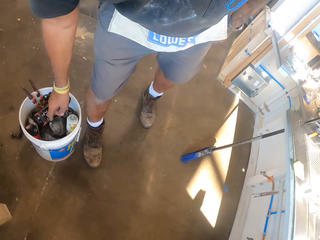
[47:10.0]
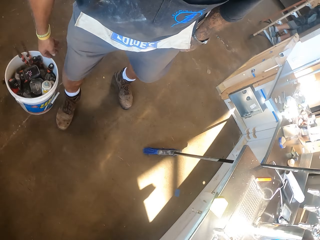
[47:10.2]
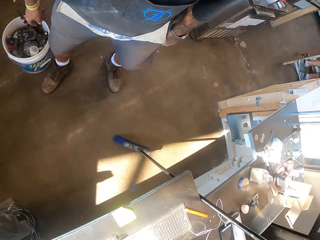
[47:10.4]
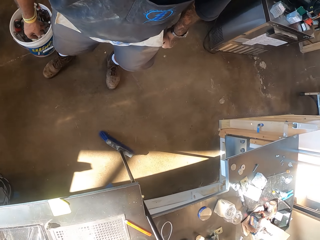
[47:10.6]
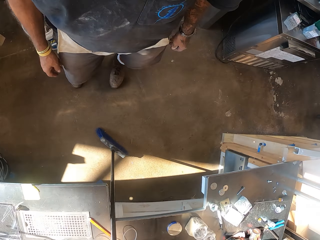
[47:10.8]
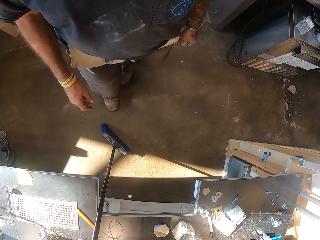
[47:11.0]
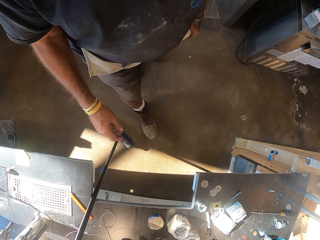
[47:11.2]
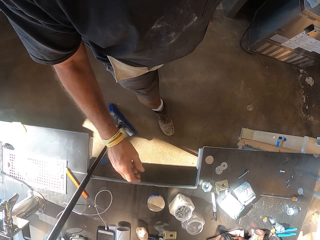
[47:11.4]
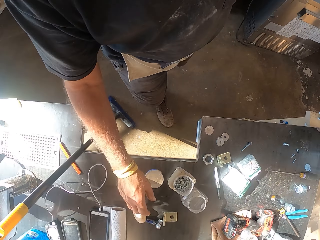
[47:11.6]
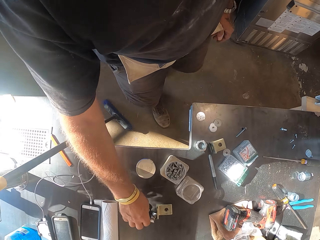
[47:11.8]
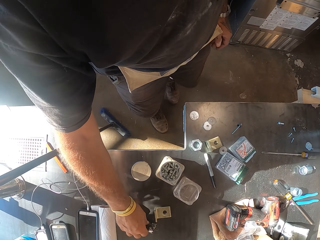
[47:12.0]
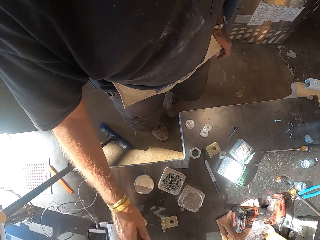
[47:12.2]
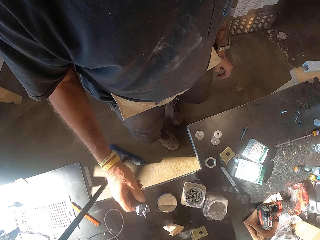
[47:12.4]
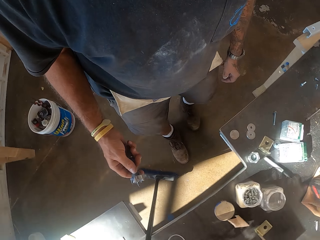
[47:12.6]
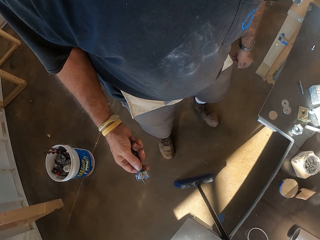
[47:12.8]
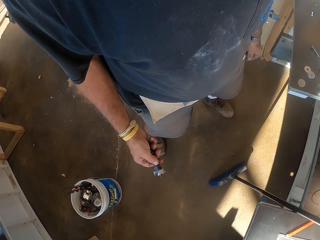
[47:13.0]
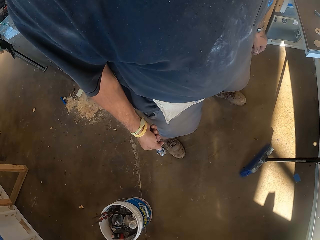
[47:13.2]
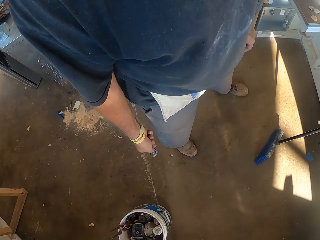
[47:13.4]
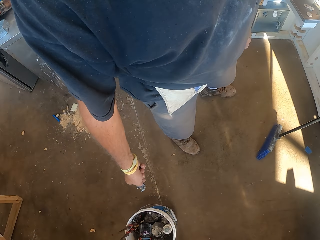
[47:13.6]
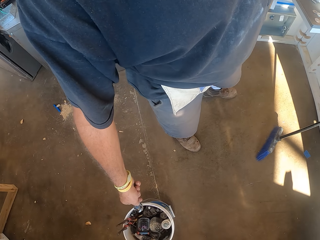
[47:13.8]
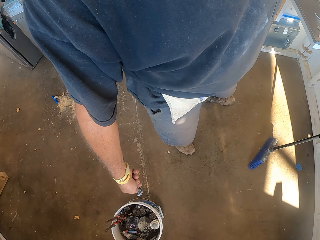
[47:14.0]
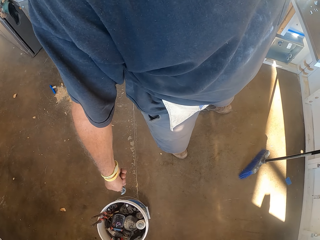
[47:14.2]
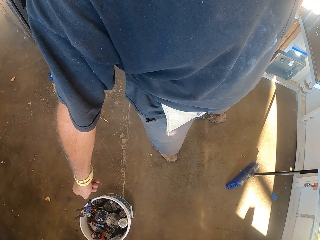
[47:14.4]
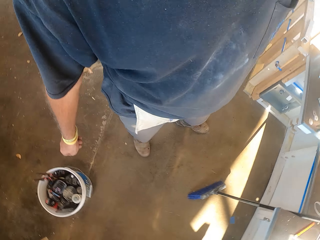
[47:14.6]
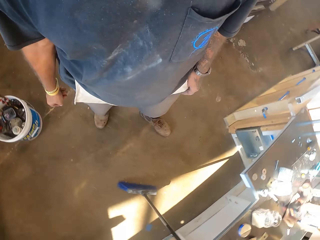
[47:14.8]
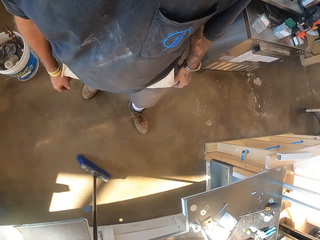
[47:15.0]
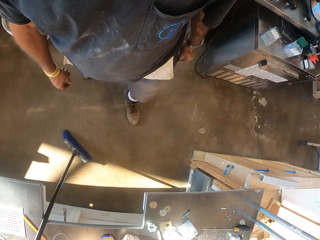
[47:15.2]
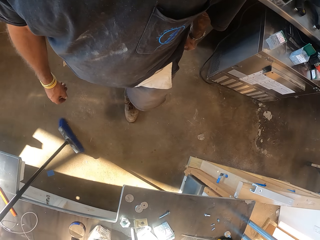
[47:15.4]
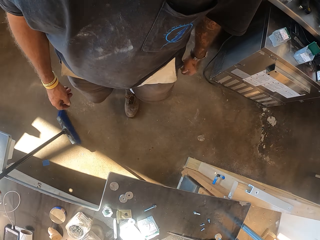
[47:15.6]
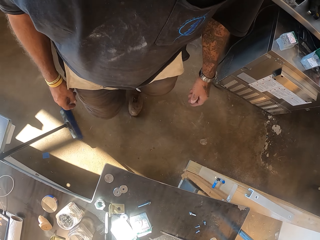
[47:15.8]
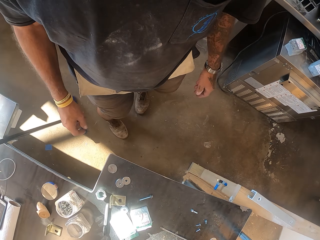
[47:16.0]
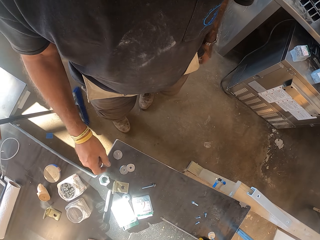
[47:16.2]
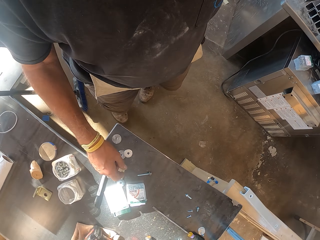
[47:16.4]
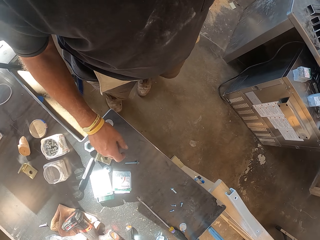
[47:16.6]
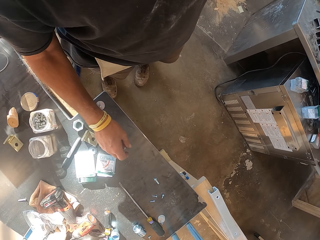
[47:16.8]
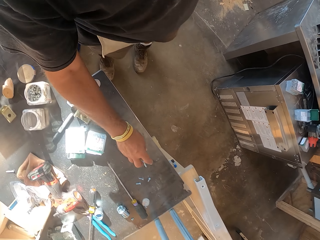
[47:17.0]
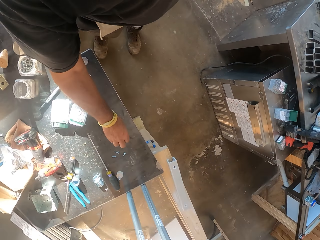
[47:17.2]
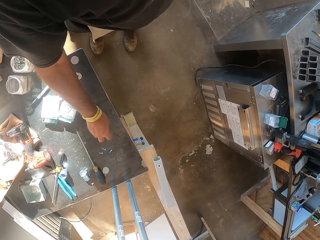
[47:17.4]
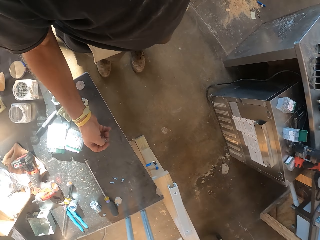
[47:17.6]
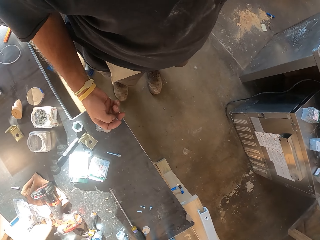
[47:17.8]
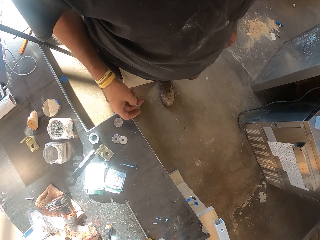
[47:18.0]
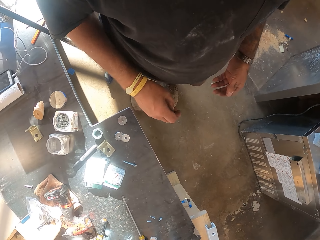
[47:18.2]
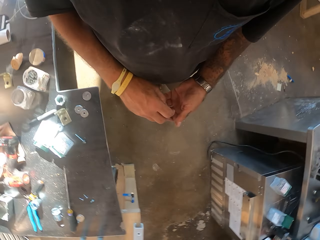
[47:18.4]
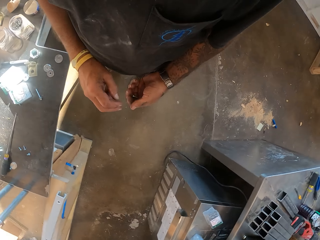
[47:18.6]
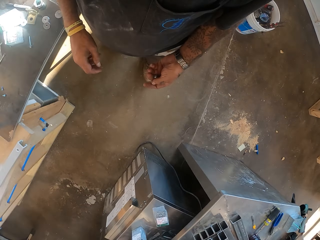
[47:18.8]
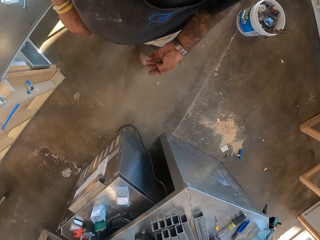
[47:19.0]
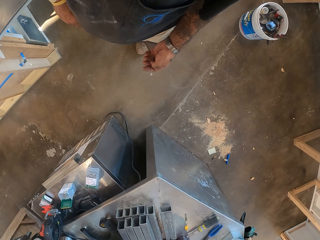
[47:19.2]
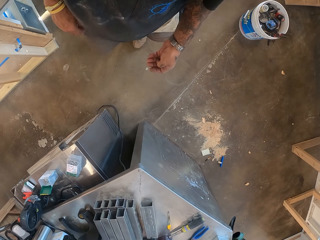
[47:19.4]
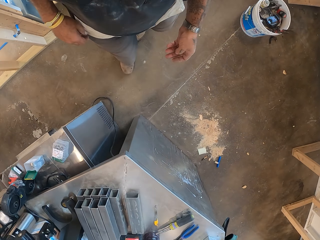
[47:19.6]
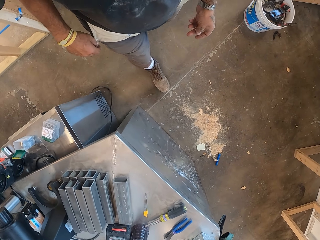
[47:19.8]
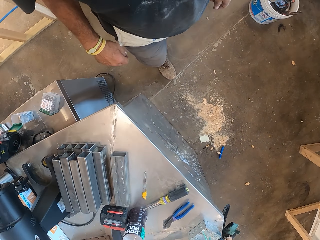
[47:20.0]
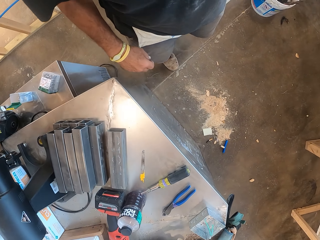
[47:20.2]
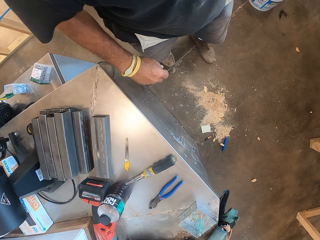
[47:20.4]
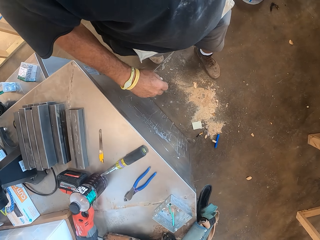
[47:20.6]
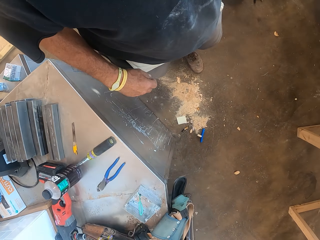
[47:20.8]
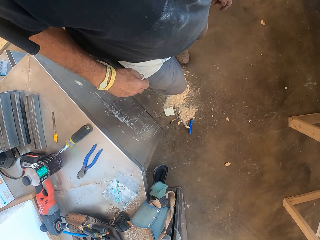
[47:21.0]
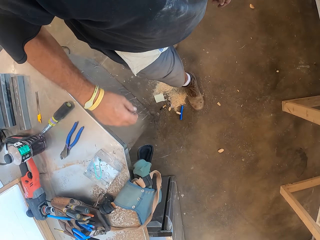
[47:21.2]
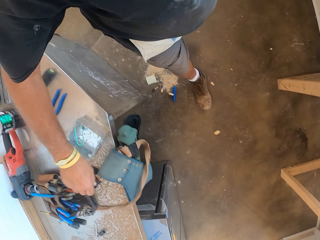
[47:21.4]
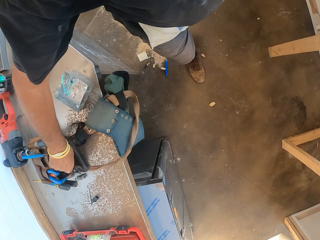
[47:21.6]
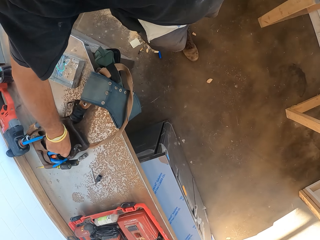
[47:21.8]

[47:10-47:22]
The camera wearer walks in the workshop and turns around. They pick a tool. They drop the tool in a bucket. They walk in the workshop. They pick up a screw. They walk in the workshop. They turn around.

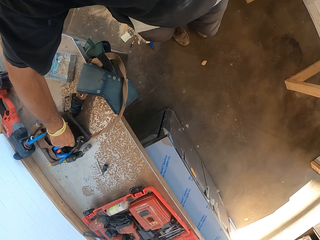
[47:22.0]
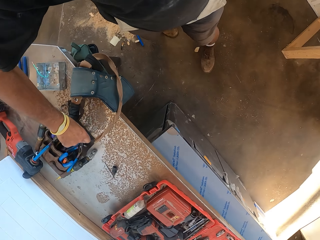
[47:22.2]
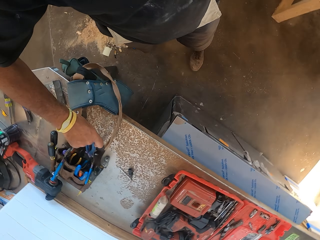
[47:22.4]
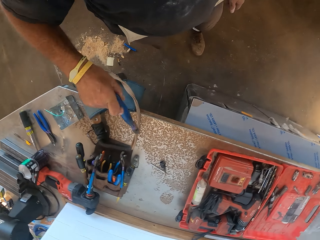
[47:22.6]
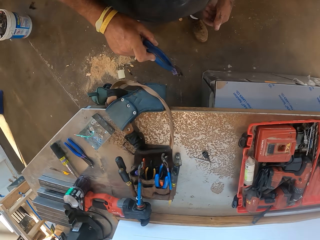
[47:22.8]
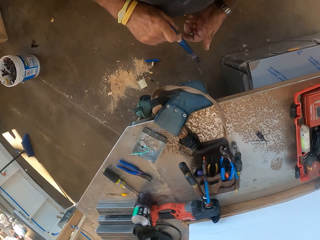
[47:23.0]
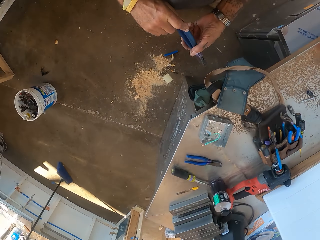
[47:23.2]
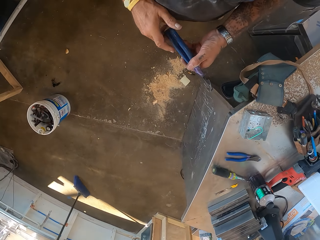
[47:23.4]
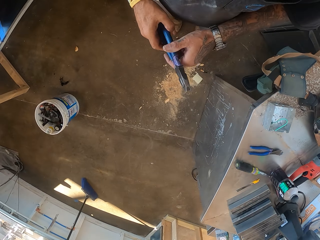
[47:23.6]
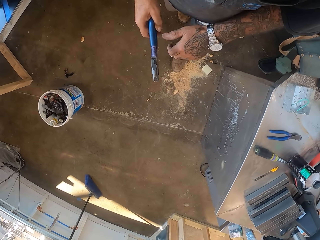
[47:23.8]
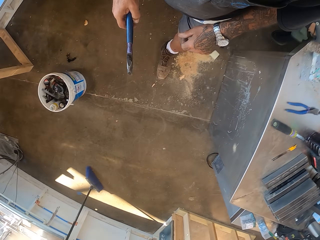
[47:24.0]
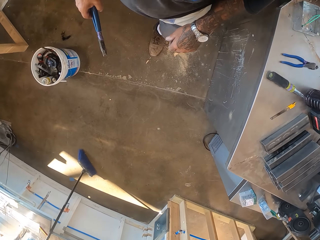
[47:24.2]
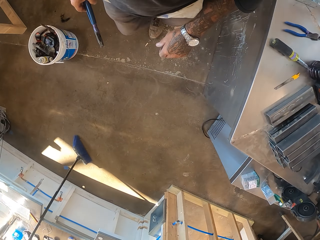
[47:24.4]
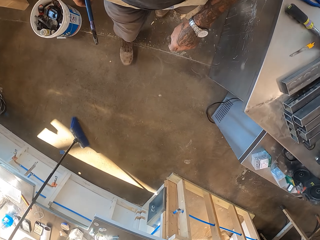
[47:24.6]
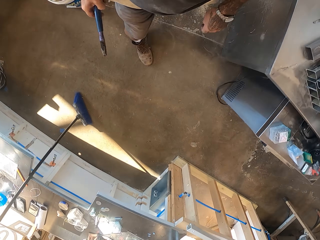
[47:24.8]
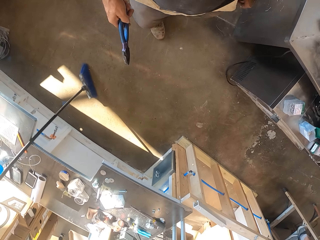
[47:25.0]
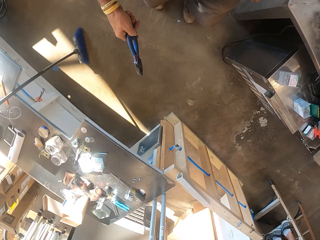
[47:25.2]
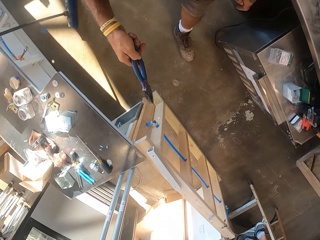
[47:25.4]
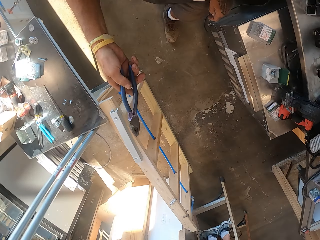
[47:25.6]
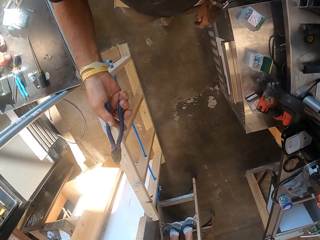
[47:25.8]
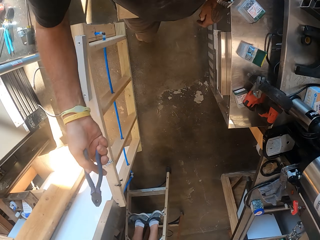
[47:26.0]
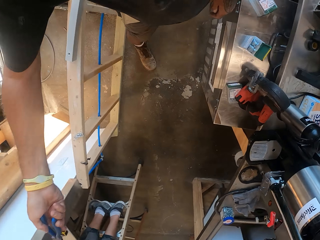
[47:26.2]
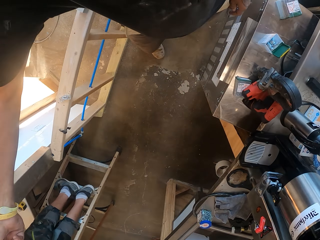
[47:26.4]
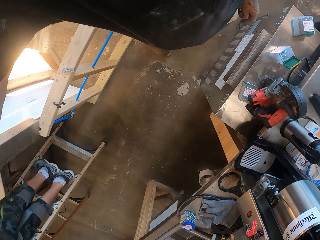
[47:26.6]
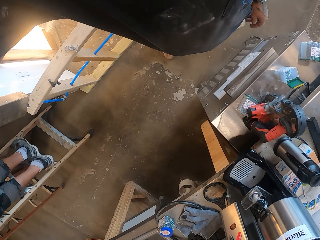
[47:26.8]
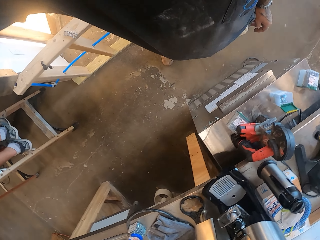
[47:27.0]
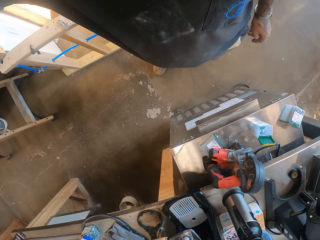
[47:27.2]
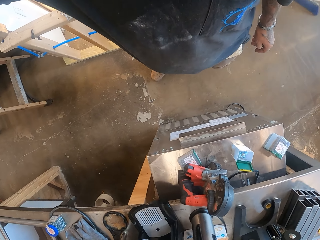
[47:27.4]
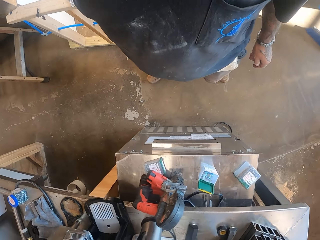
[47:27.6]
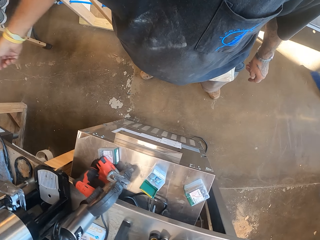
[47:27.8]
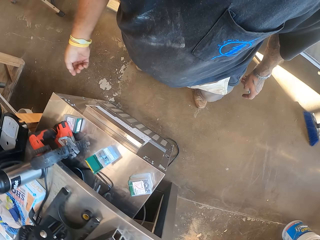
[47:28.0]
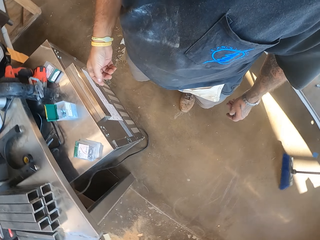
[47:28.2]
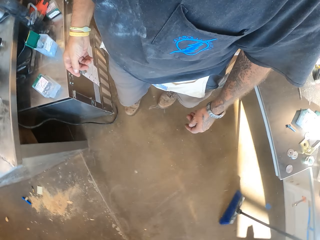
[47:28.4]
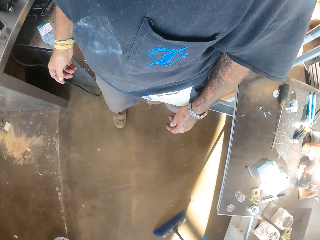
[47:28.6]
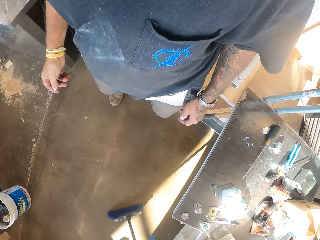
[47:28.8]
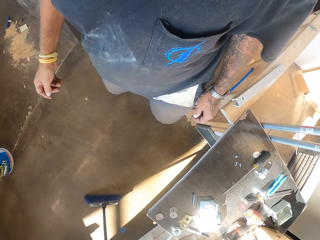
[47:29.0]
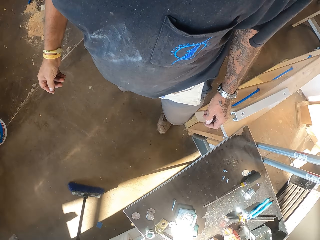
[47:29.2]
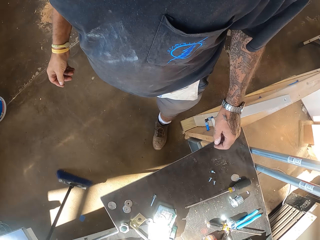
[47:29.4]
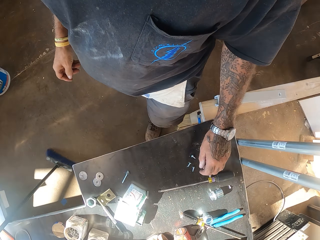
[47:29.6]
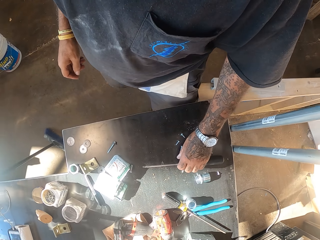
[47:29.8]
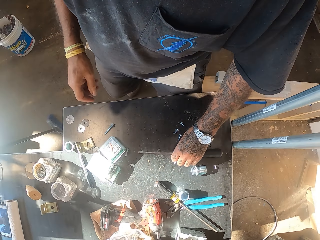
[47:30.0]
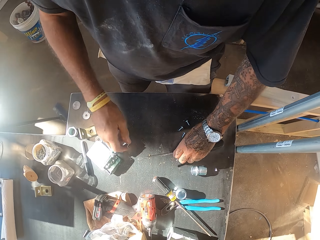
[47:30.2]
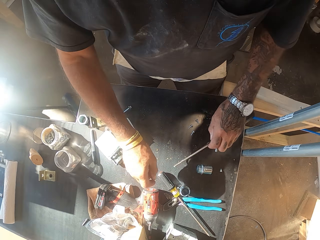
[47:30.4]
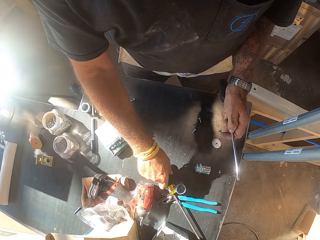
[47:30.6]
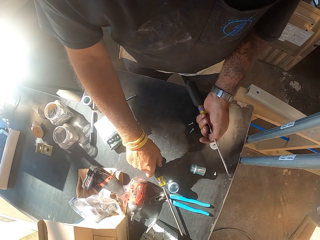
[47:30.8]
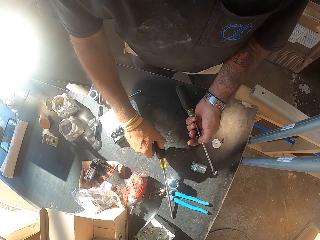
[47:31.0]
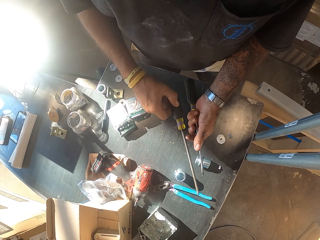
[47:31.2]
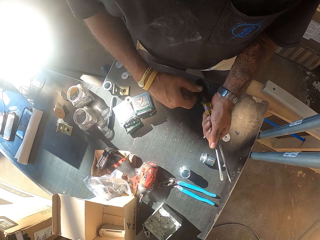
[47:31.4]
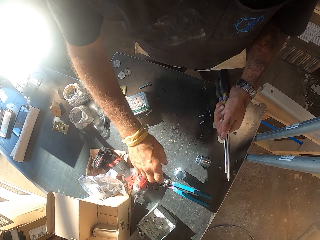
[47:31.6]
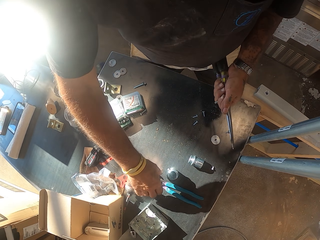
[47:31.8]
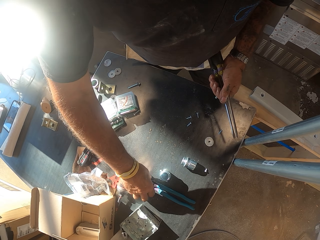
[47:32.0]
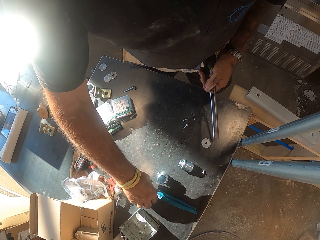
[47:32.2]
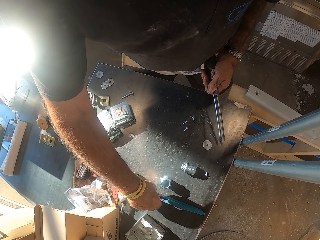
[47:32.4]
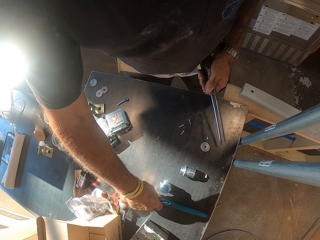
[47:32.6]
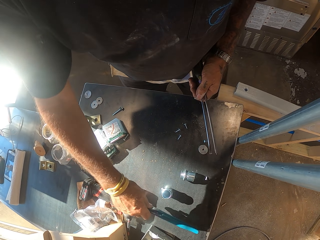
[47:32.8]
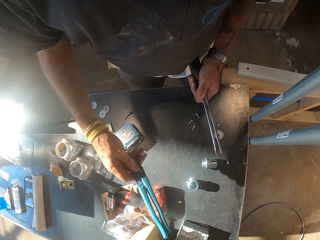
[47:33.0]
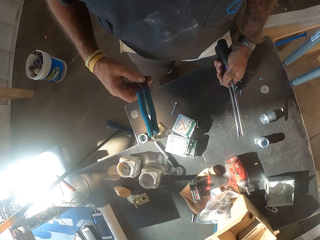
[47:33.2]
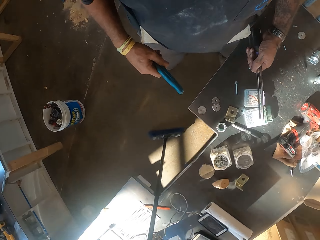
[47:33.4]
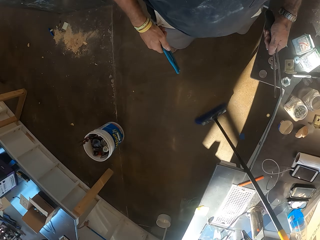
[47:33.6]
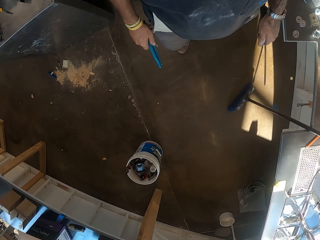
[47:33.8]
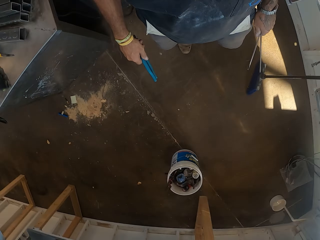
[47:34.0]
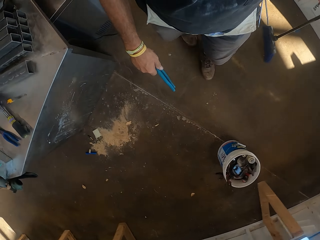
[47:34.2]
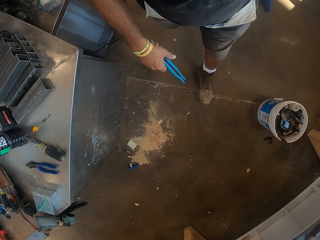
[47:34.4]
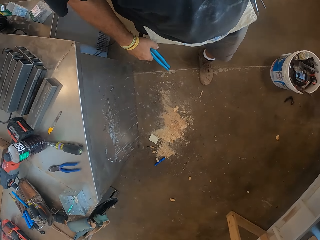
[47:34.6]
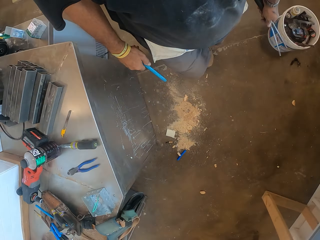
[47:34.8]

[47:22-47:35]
The camera wearer picks up pliers. They turn around. They walk in the workshop. They give a person the pliers. They walk in the workshop. They pick up a screwdriver. They pick up another screwdriver. They walk in the workshop. They pick up the pliers and turn around.
